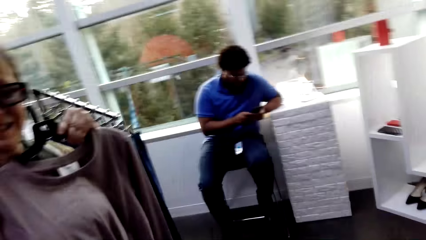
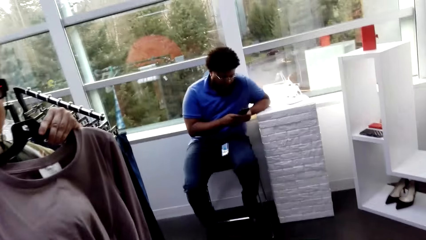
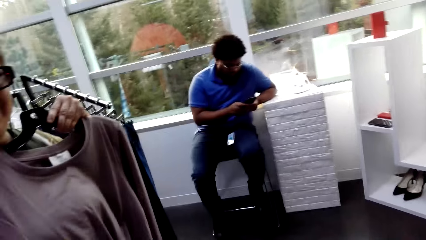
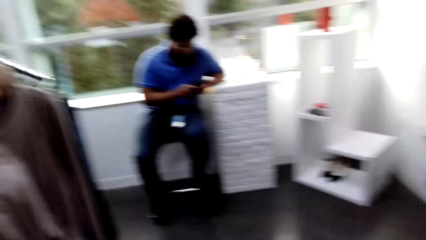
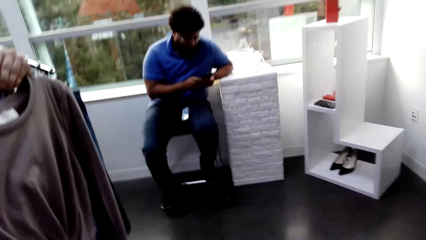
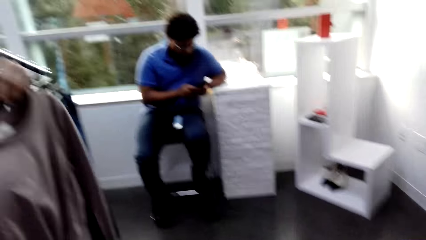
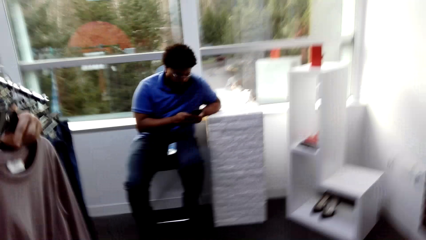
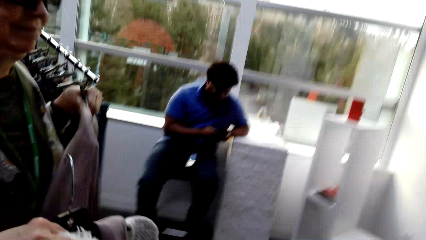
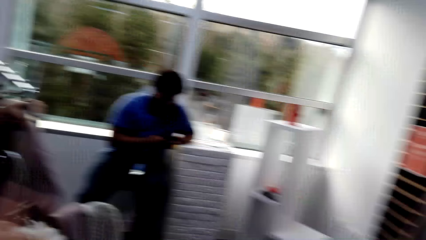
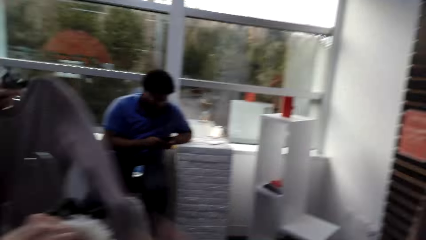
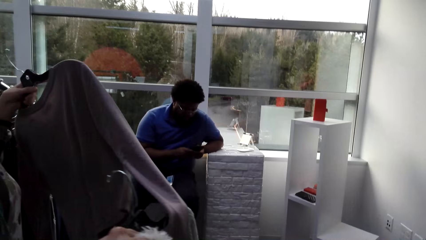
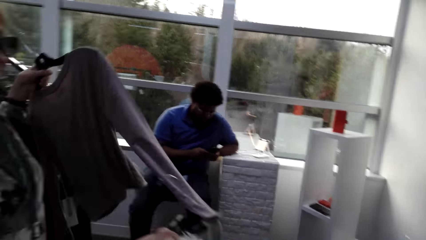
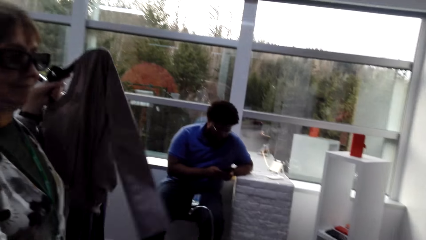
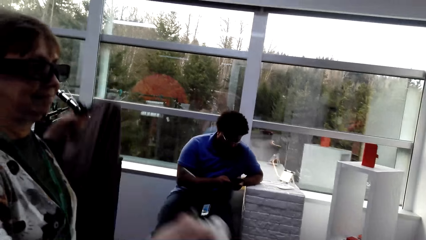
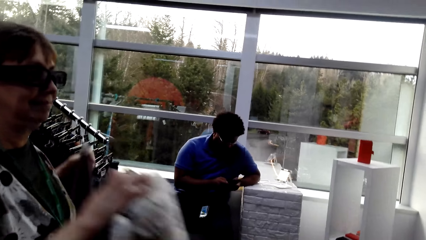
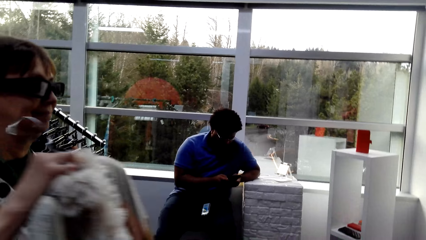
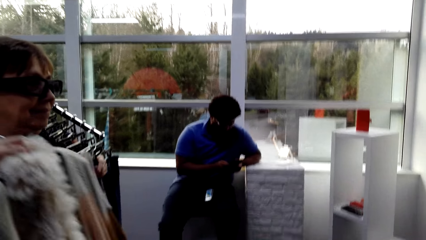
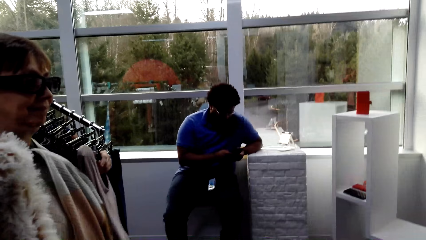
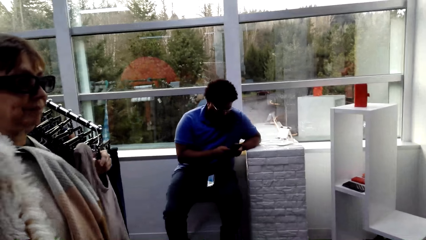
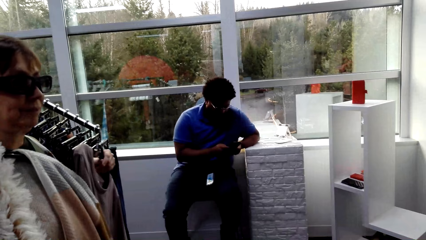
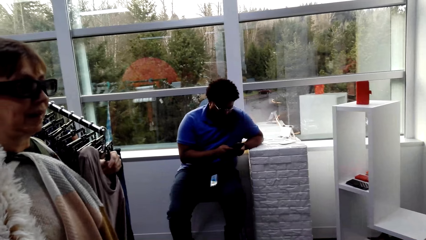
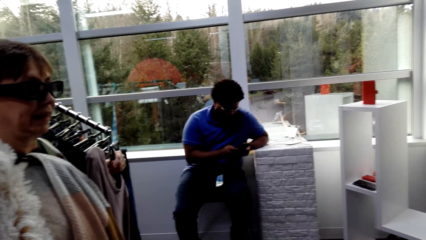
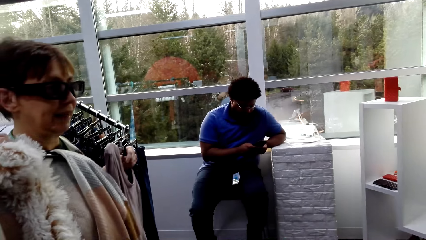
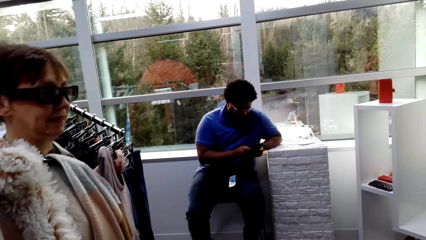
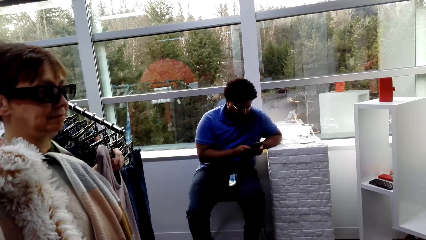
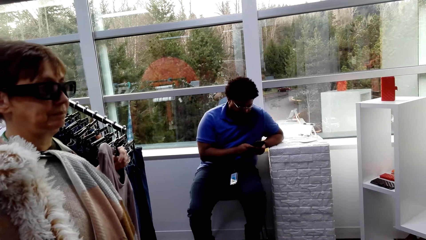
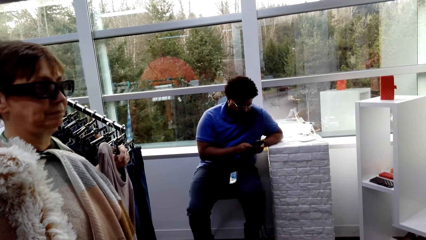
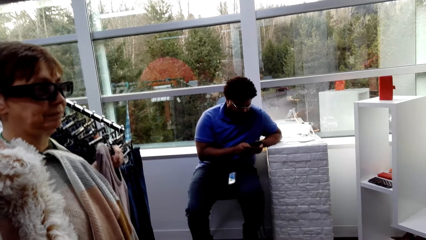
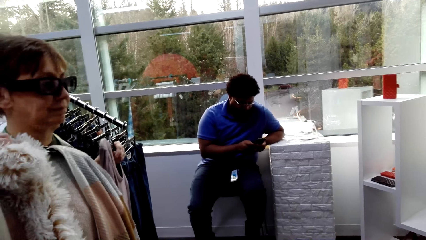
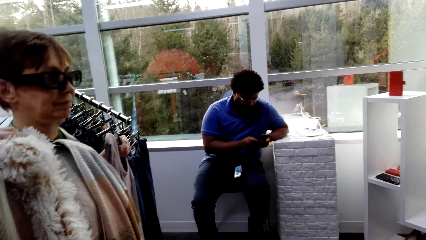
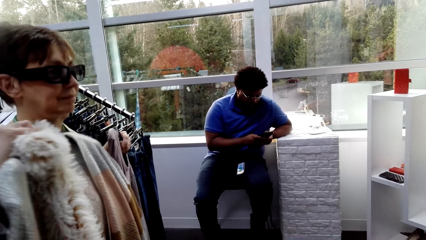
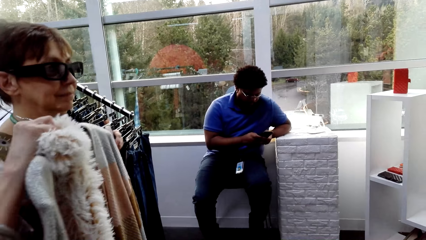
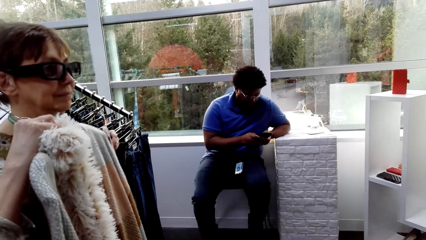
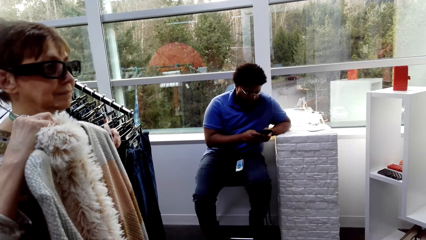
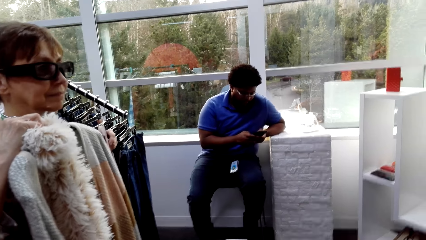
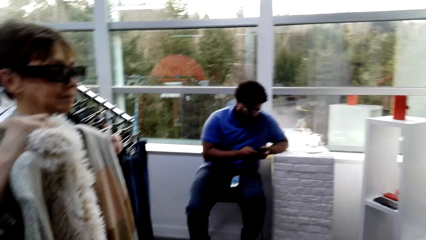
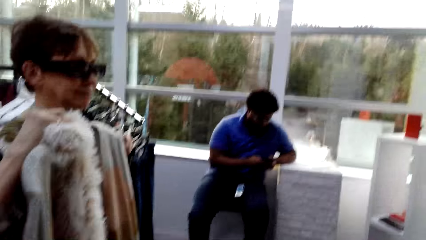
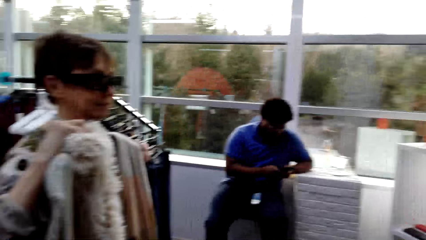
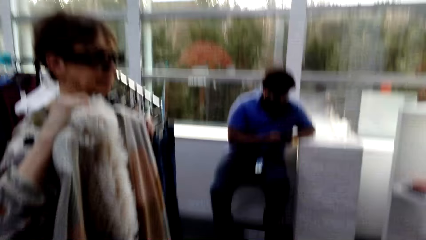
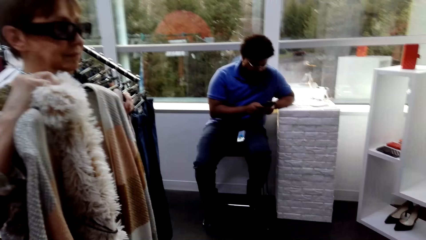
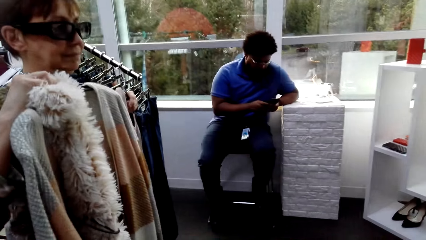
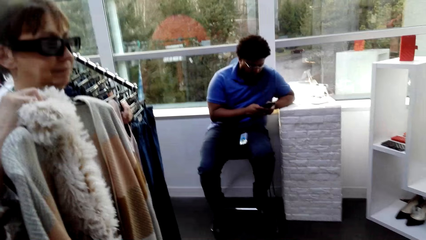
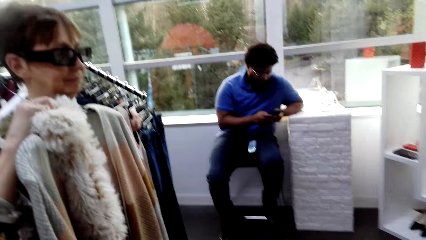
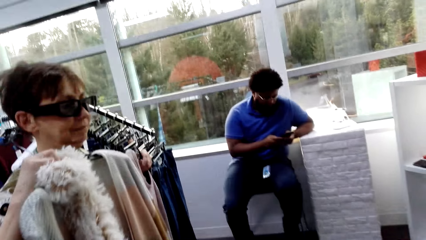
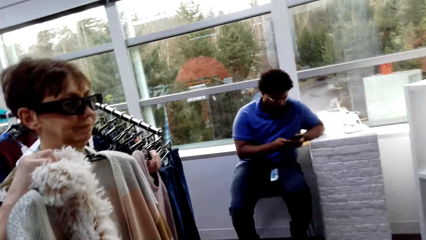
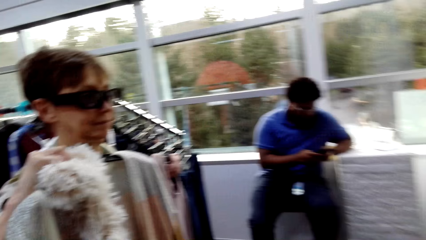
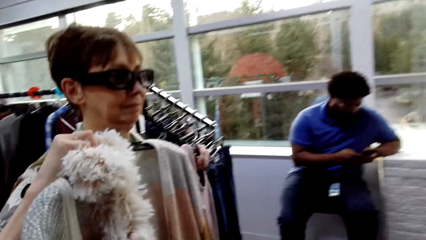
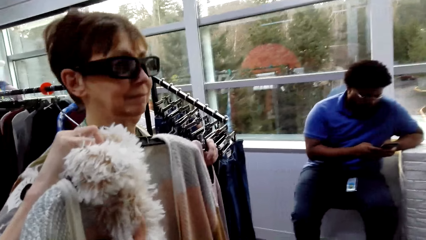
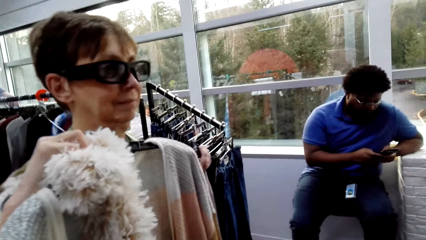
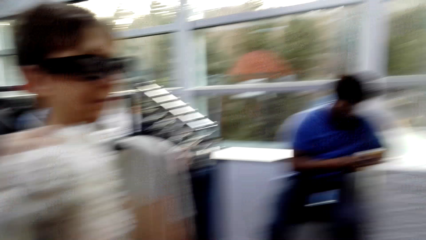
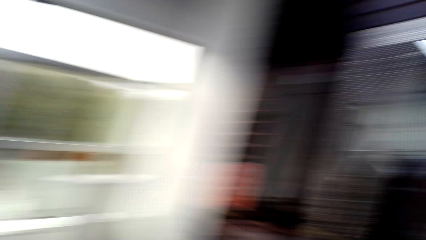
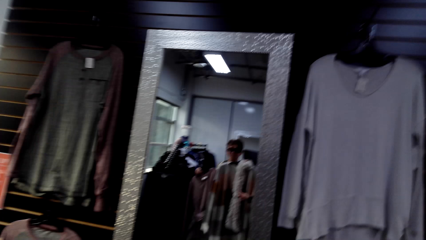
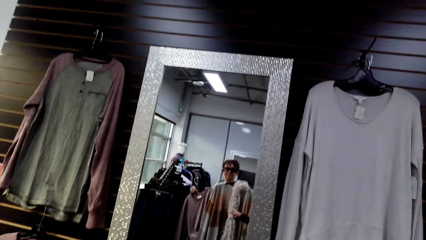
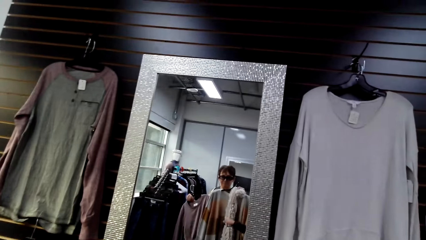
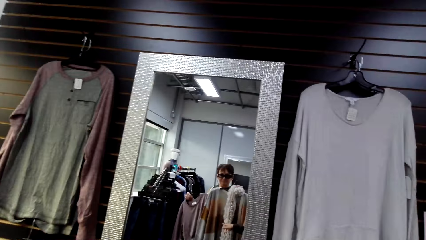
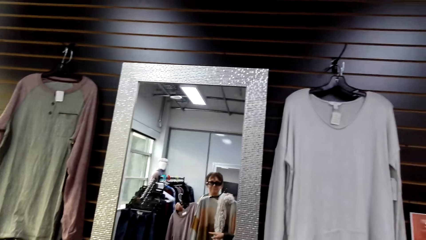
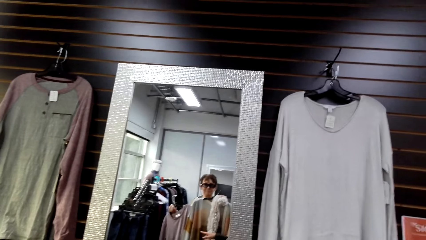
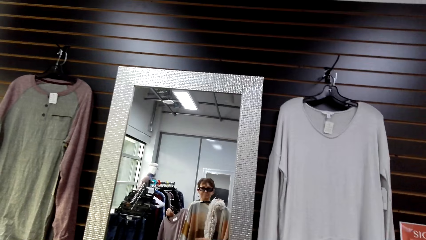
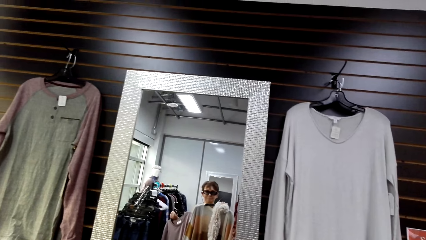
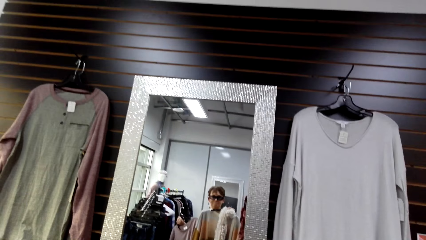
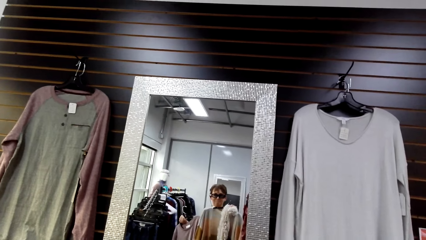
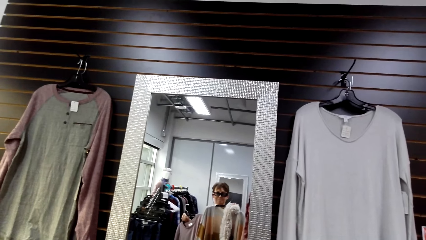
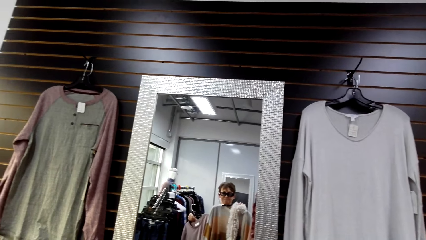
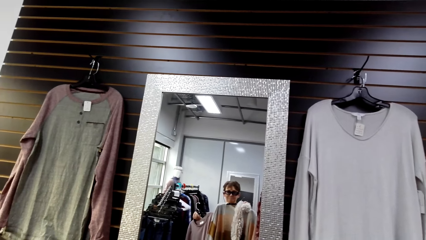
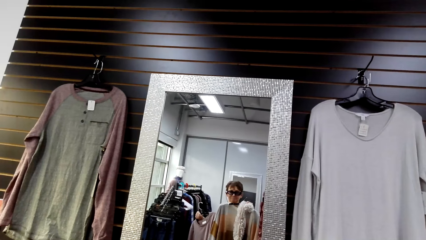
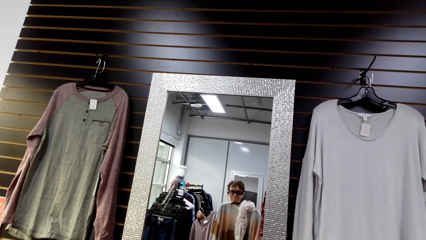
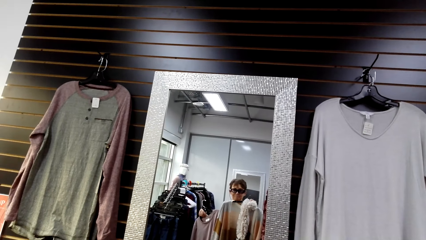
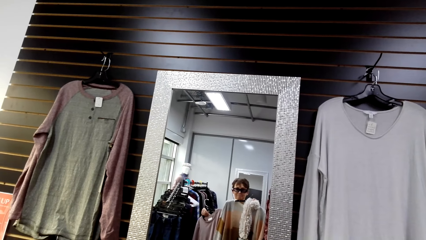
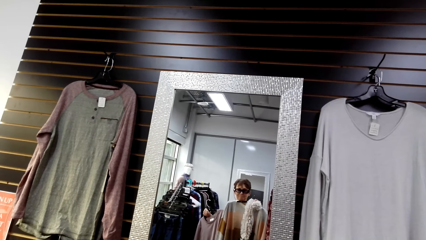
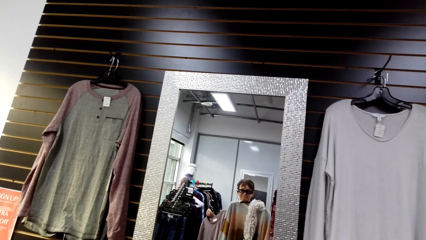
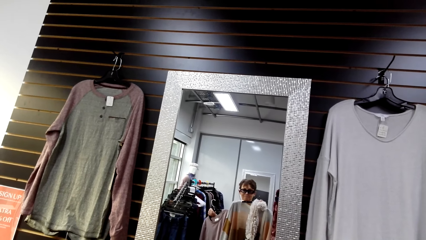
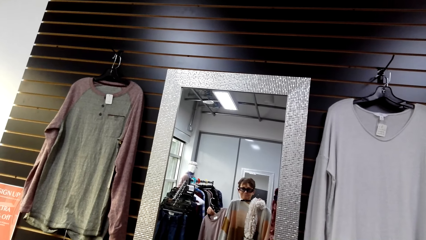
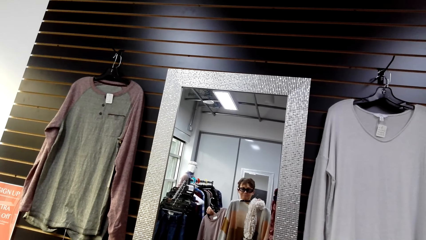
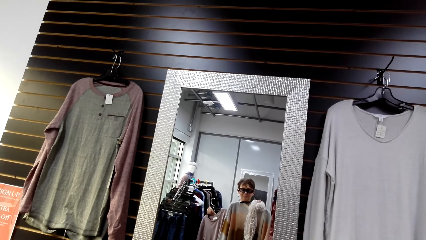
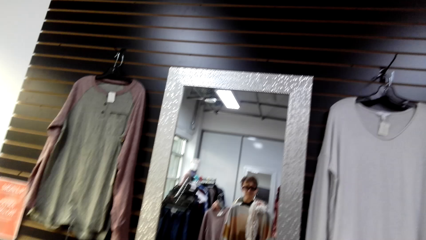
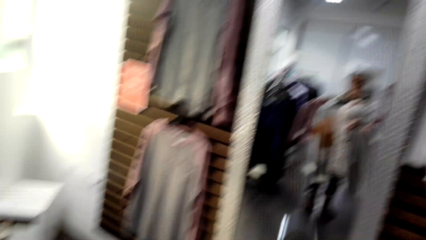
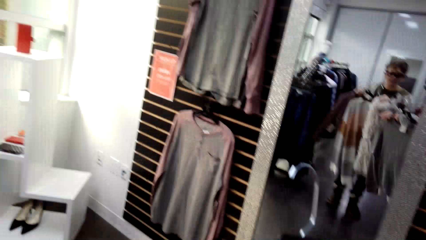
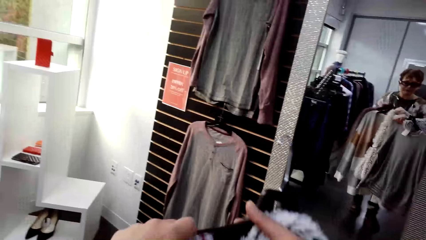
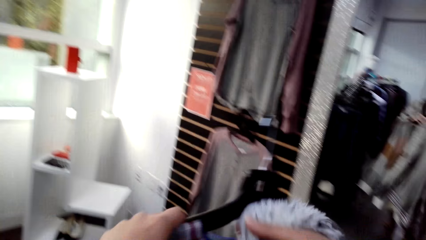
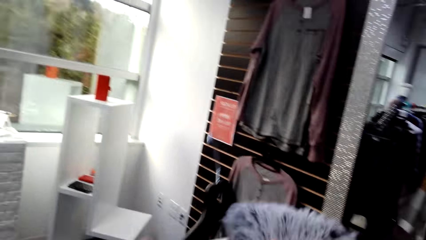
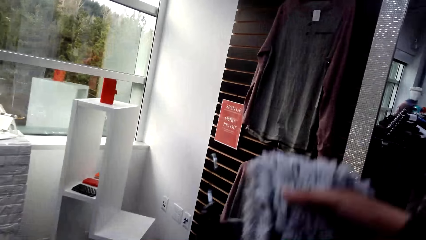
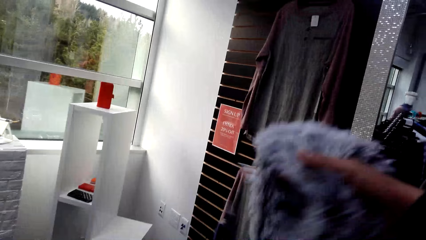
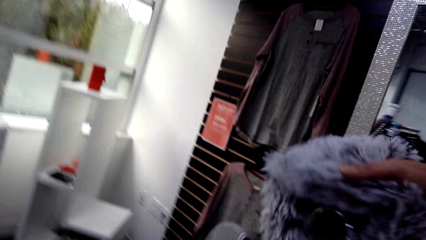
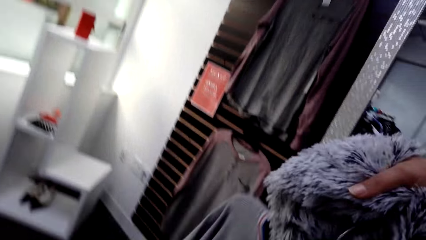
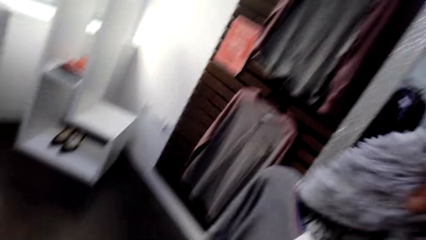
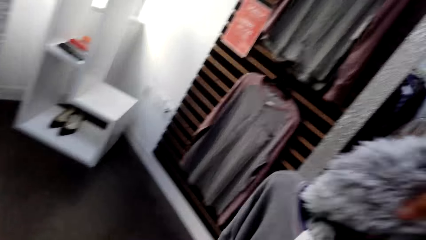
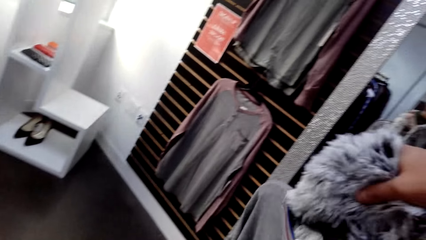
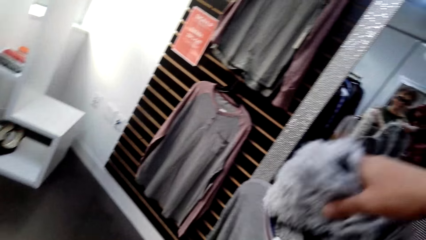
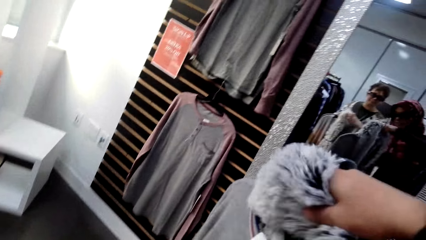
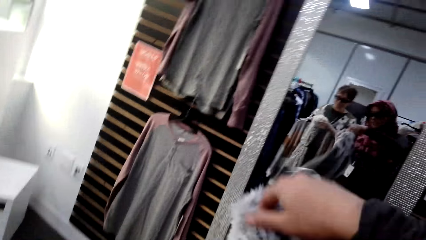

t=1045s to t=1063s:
A lady moves apparel away. The lady moves the apparel to her body. The lady looks in the mirror. The camera wearer holds a scarf.
